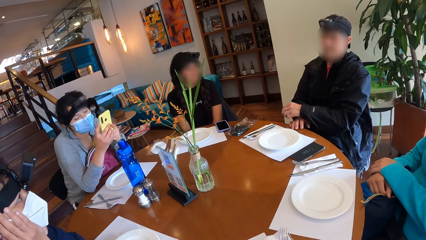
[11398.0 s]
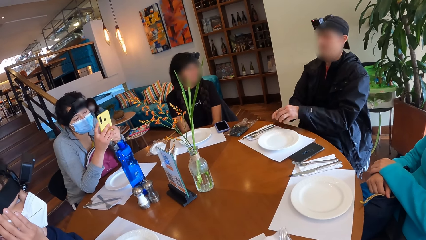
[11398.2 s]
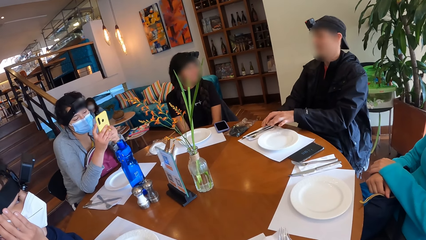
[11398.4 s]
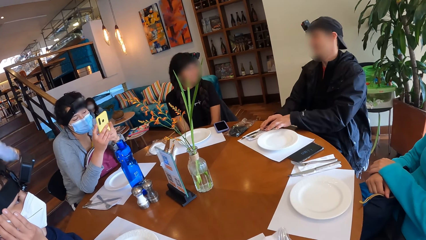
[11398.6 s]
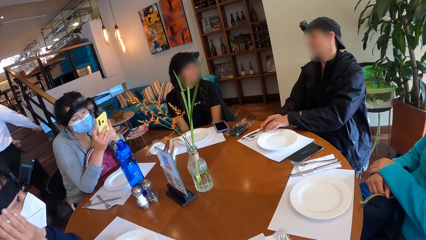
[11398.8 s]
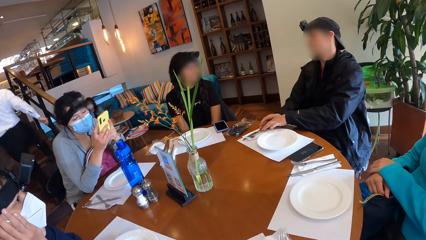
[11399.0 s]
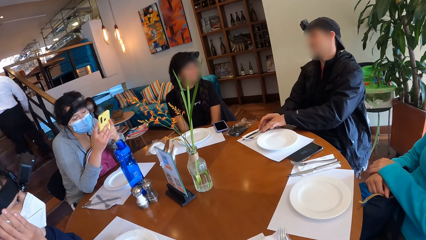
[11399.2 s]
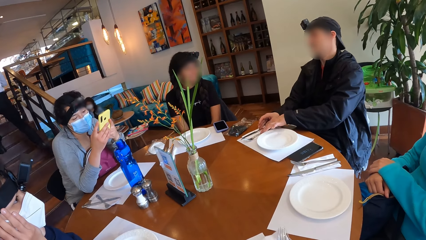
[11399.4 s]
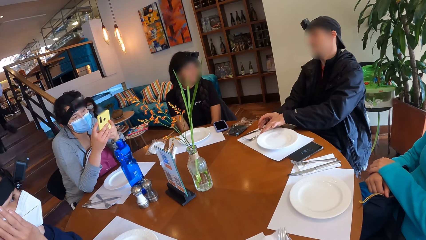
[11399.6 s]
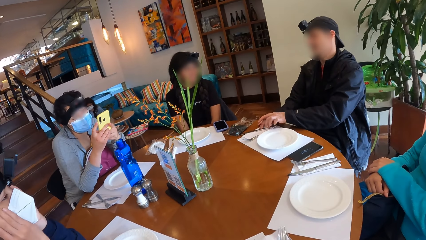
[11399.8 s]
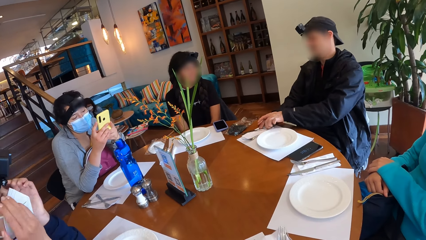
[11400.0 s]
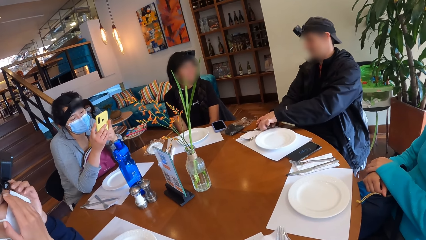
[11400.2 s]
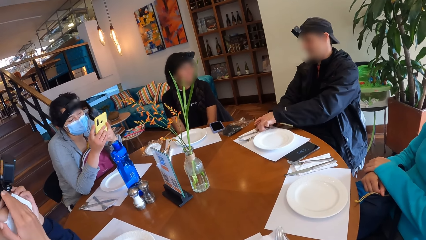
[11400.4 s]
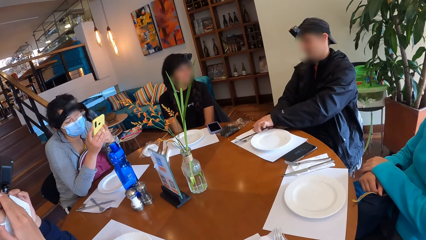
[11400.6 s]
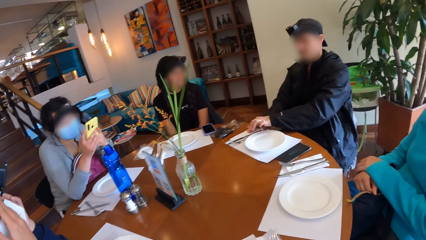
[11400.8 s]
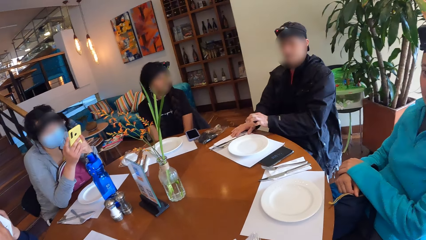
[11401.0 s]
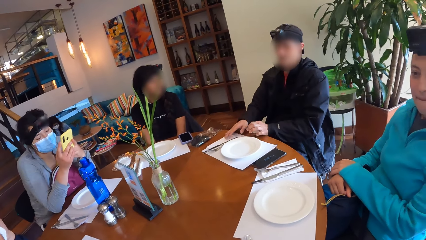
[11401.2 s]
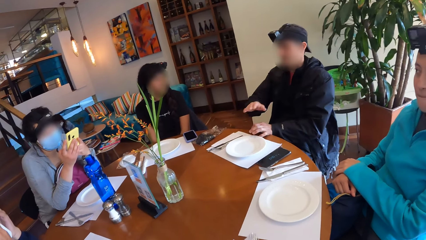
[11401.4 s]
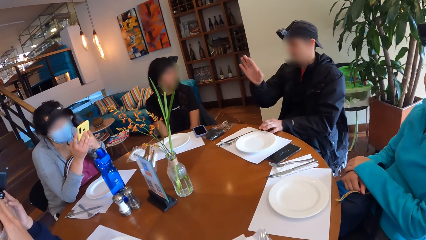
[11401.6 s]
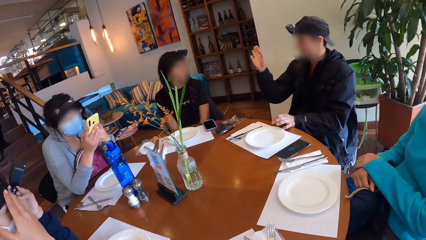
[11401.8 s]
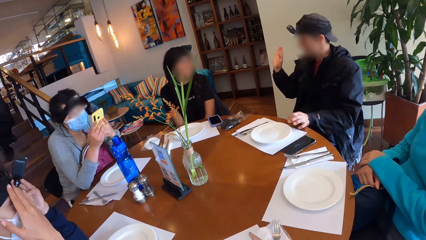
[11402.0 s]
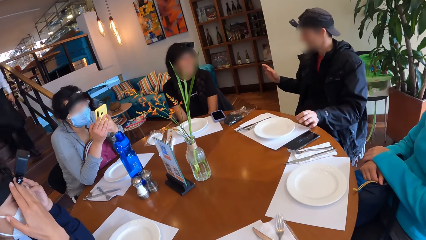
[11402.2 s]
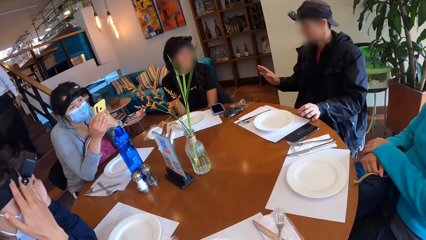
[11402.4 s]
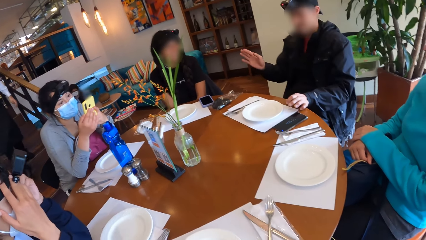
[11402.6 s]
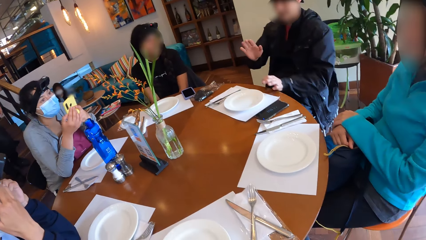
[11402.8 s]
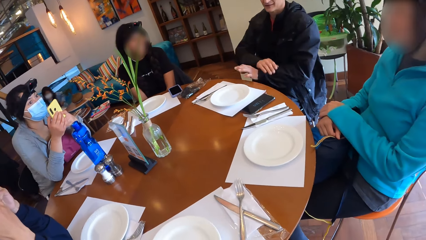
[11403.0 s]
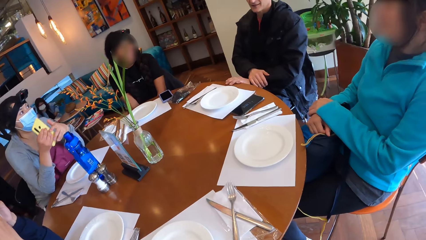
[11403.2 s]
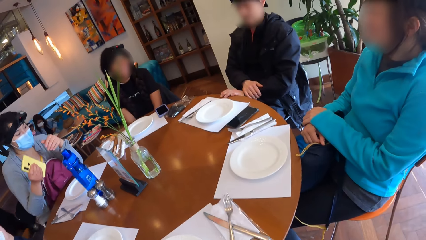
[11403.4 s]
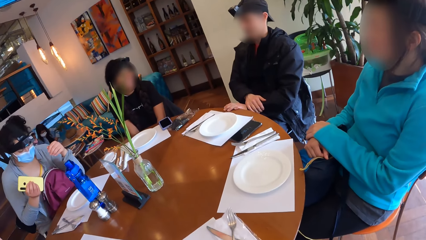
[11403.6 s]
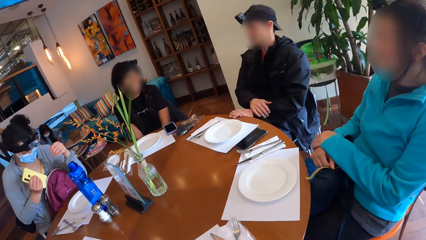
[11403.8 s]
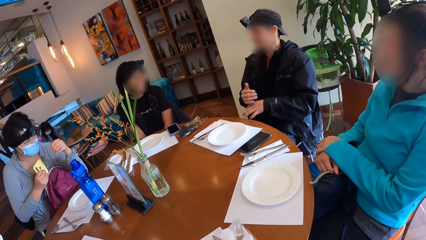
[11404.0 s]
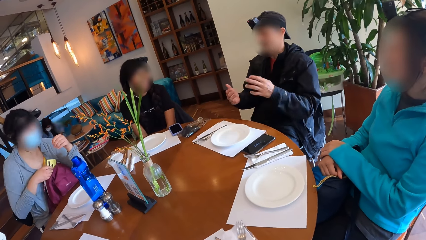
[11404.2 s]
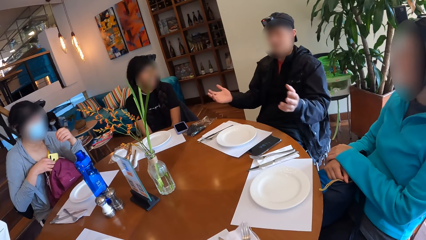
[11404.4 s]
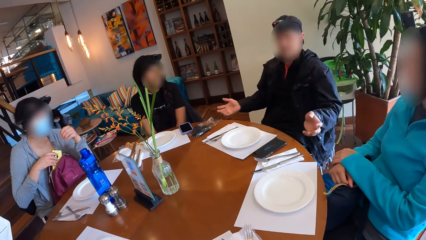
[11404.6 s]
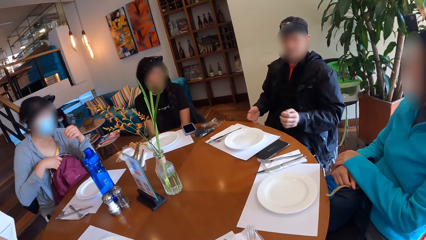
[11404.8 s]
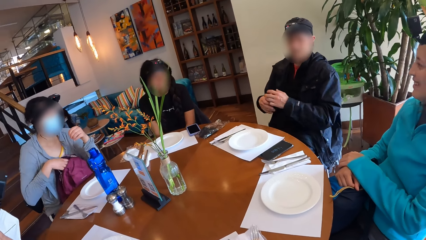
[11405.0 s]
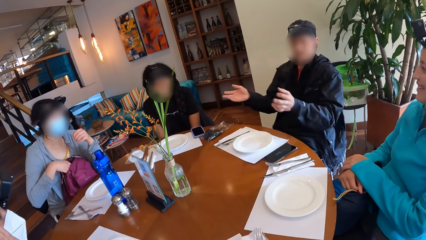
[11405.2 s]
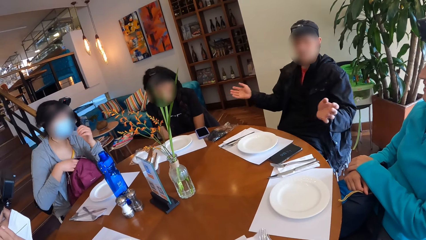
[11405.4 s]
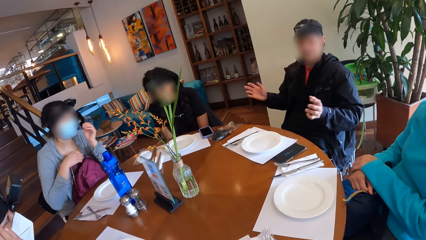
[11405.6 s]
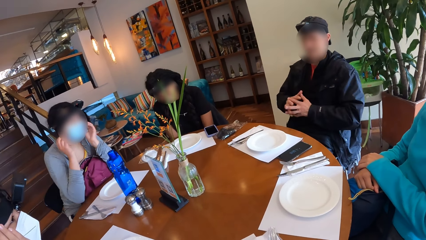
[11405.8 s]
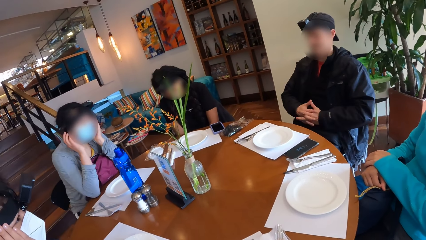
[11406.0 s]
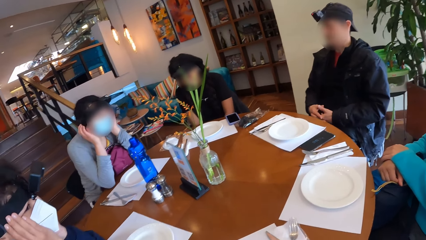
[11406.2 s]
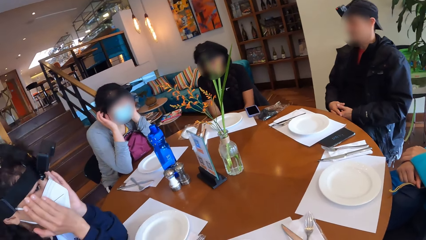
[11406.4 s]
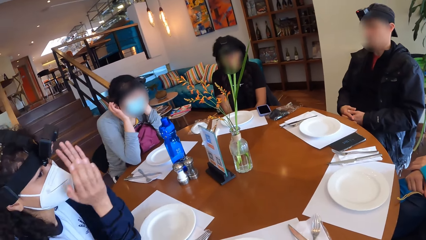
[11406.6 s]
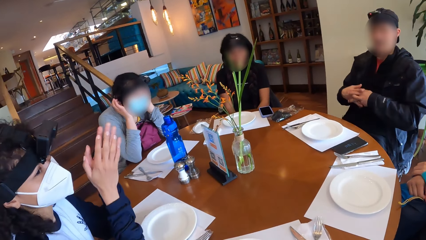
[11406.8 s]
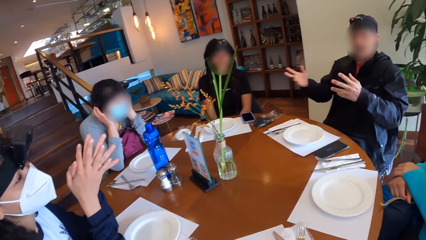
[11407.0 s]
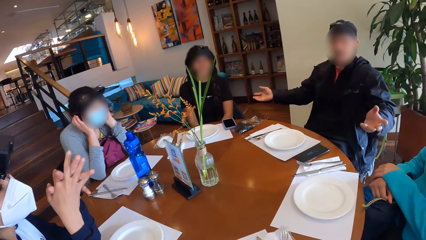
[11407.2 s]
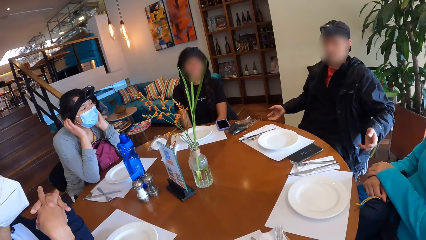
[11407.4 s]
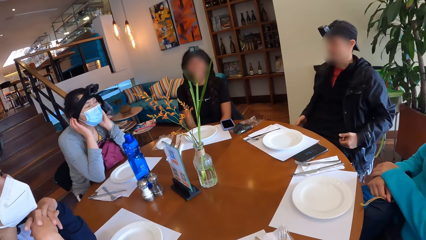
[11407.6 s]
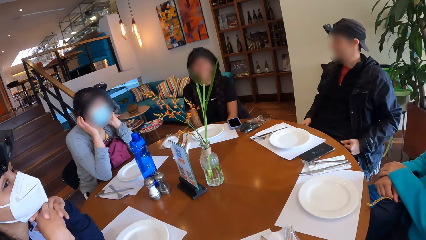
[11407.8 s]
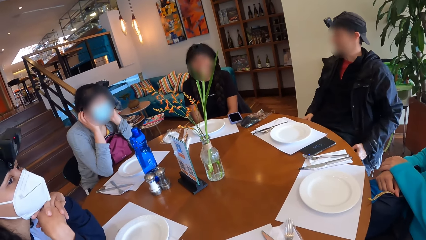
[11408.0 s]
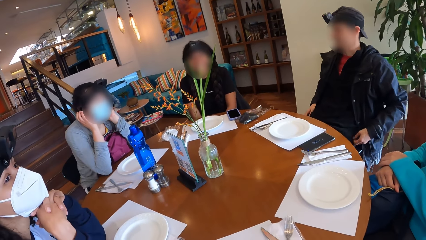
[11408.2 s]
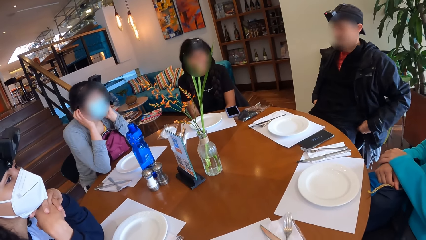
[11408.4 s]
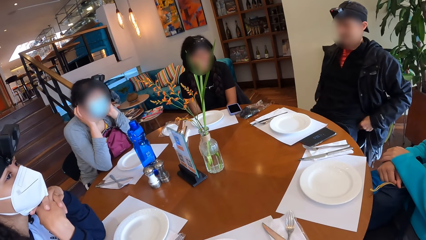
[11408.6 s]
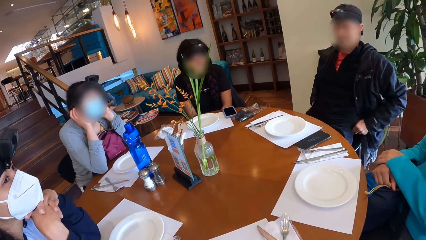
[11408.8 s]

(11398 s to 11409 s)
The camera wearer adjusts the camera. A man arranges a fork and a knife on the table with his hands. A woman adjusts the camera on her head with her hands. The man interacts with another woman. The man shows hand gestures. A third woman drops the phone in her right hand in the bag. The third woman adjusts the camera on her head with her hands. The second woman laughs.

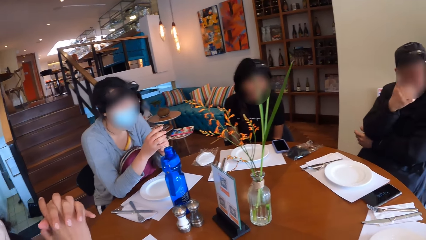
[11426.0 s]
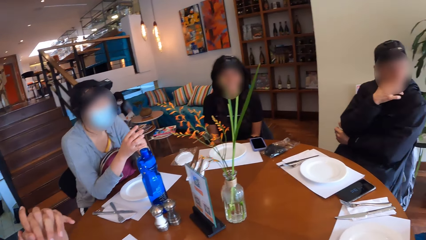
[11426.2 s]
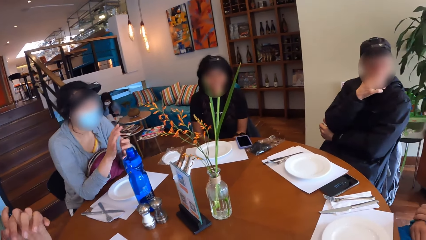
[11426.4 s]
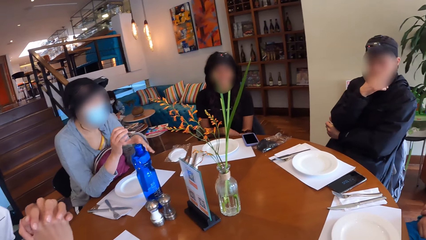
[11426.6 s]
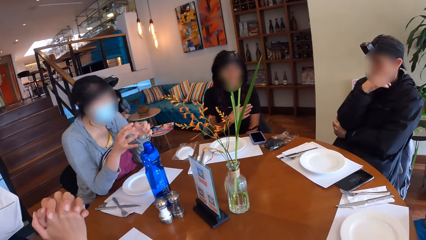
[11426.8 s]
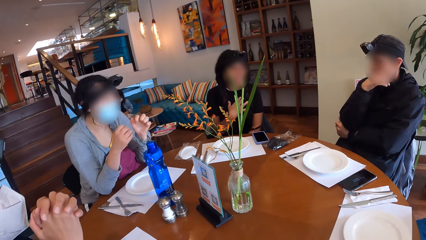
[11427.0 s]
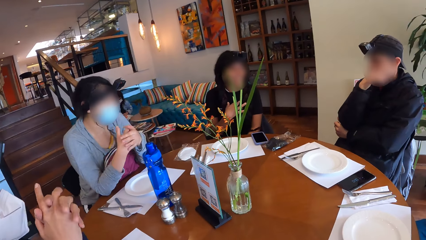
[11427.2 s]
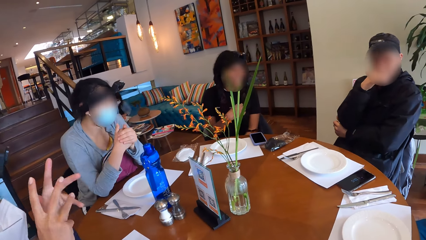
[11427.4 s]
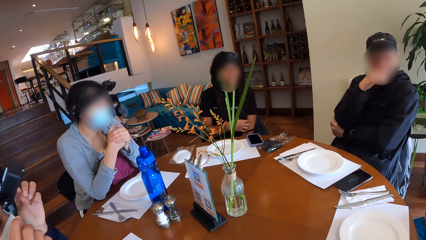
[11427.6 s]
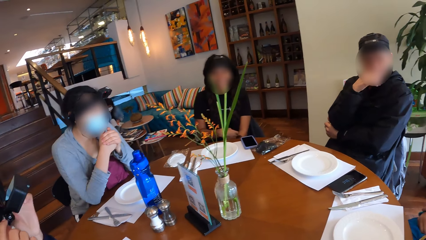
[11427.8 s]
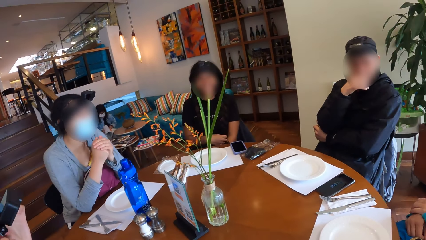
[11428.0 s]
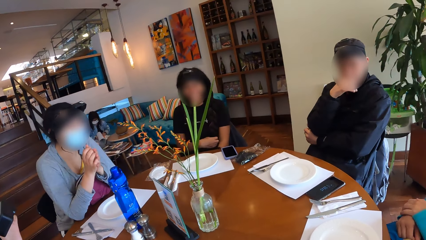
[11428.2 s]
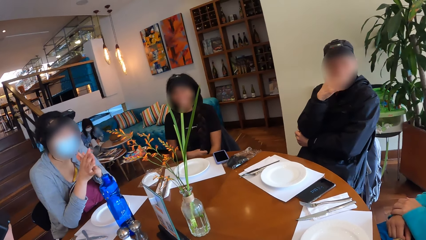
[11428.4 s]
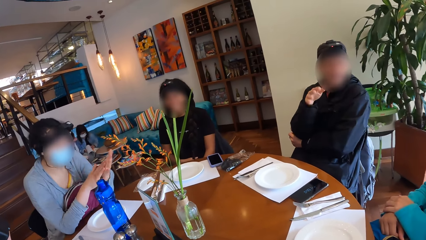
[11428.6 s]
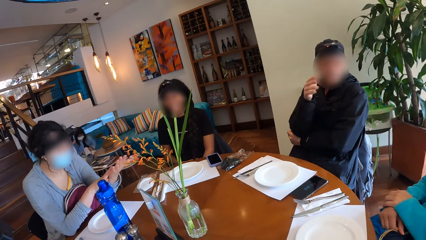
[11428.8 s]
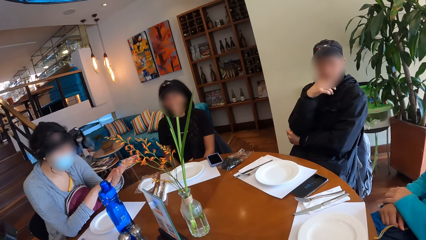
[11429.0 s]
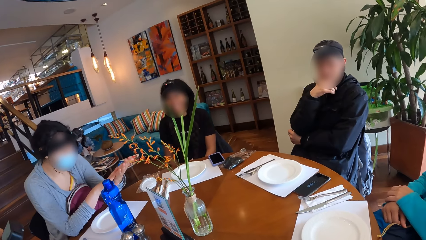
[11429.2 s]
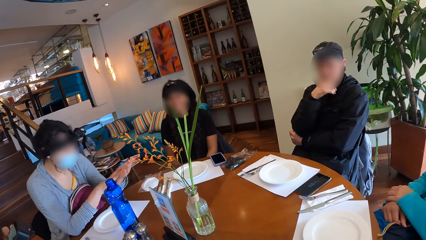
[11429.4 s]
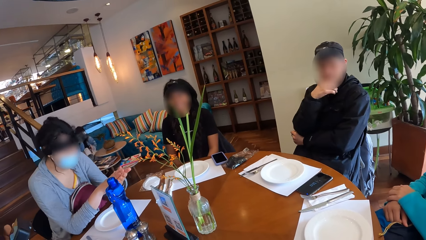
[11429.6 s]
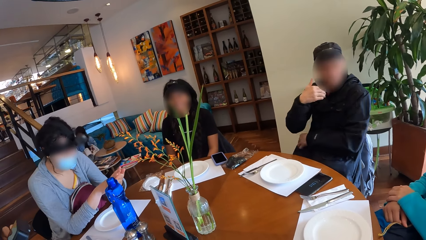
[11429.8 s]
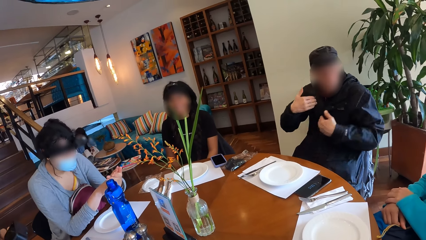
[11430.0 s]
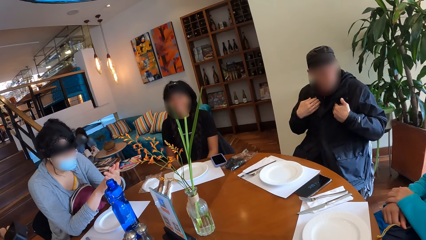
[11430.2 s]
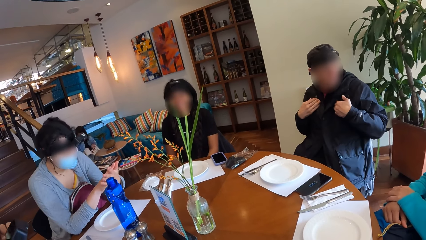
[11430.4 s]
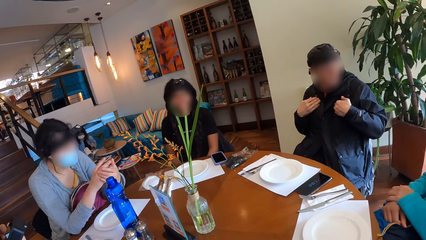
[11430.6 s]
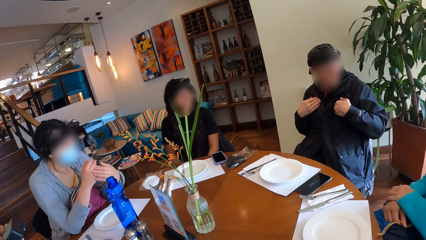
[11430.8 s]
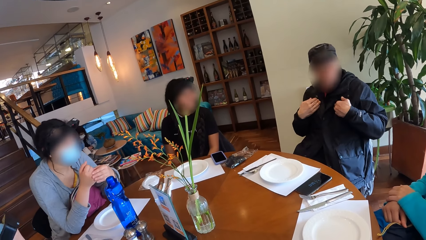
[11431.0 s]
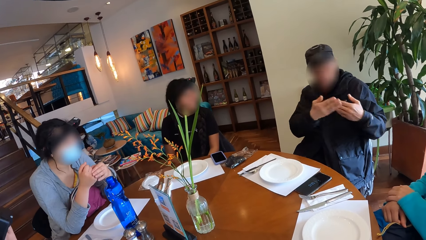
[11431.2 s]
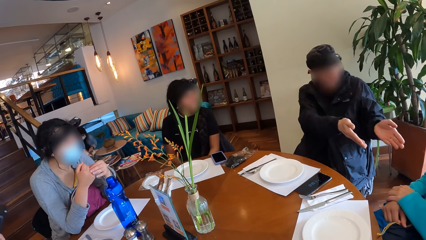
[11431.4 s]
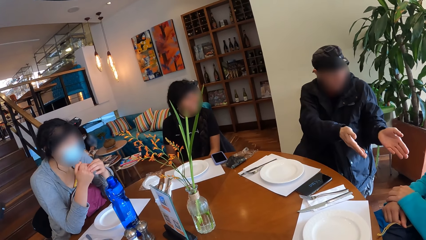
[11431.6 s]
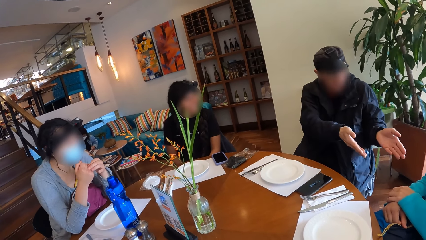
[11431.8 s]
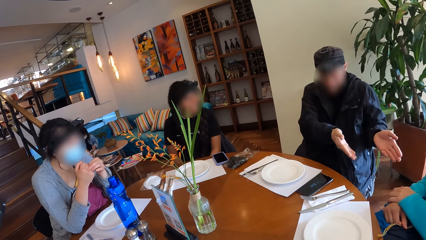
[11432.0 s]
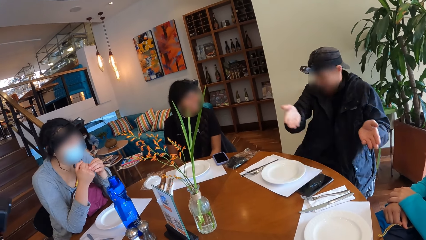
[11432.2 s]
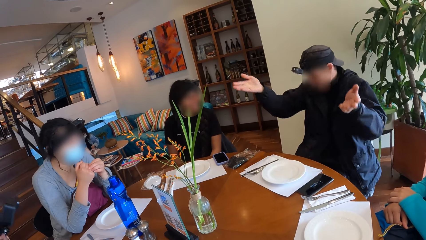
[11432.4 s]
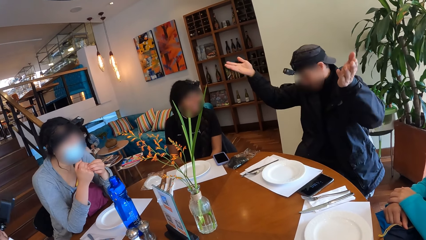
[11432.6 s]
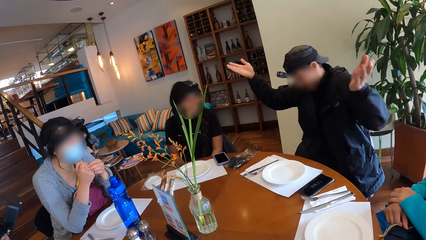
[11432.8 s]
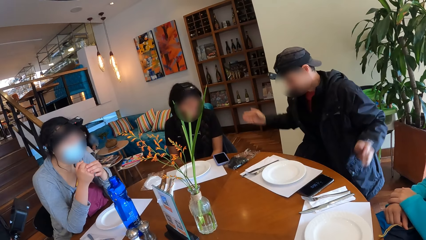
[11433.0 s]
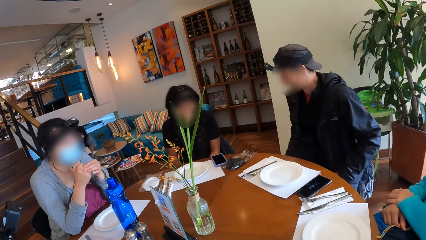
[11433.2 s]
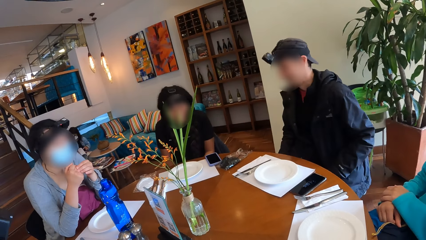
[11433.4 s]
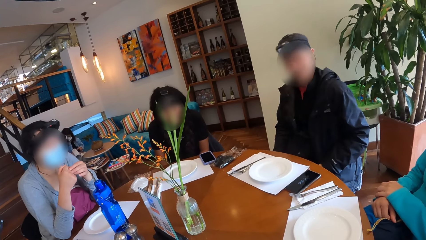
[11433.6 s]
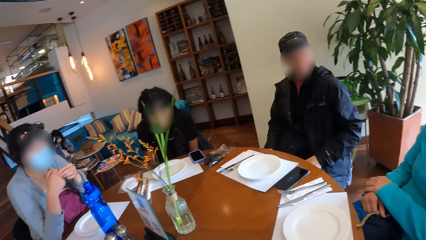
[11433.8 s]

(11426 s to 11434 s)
A person shows hand gestures. The man puts his right hand in his mouth. The woman interacts with the group of people at the table. The man interacts with the group of people at the table. The woman laughs. Another woman laughs.
